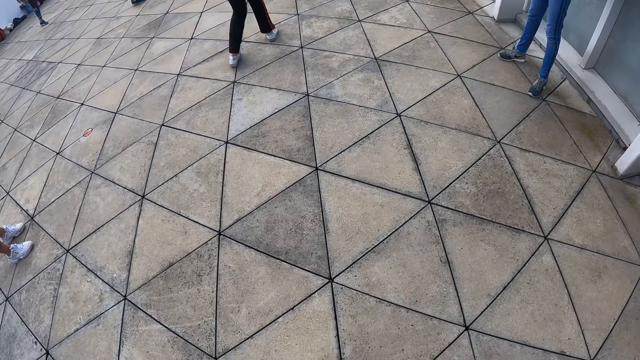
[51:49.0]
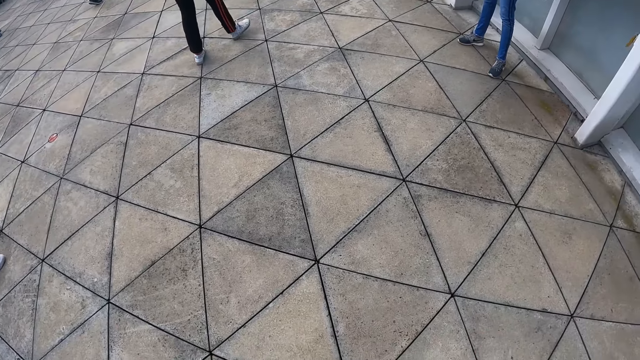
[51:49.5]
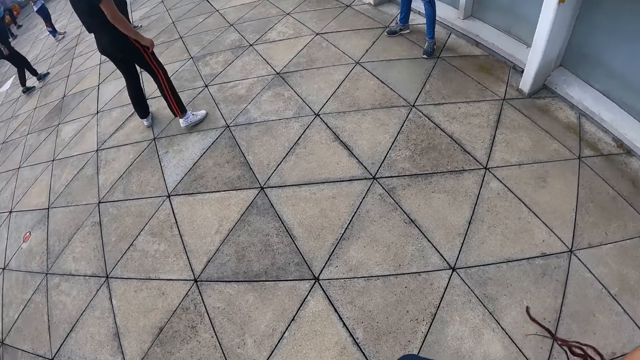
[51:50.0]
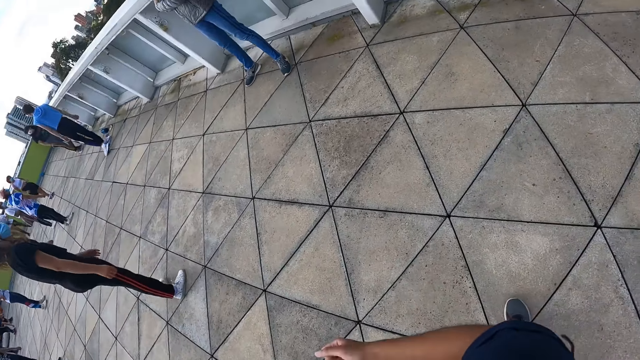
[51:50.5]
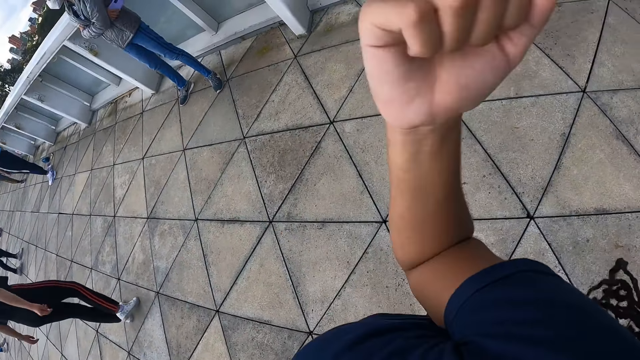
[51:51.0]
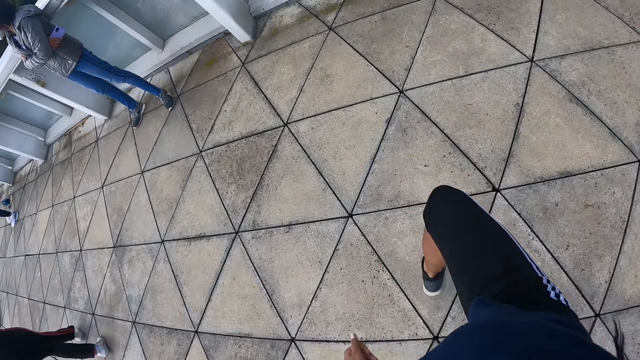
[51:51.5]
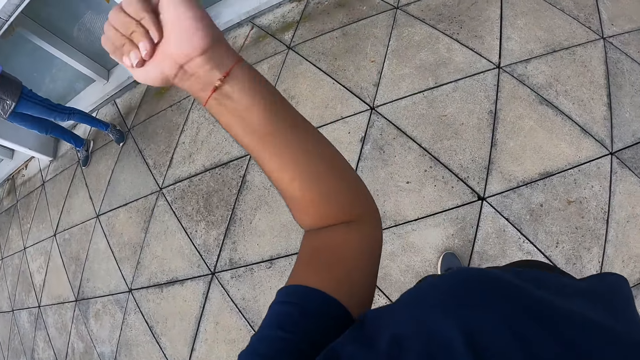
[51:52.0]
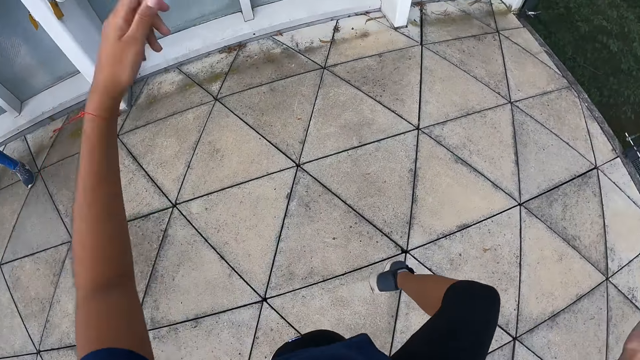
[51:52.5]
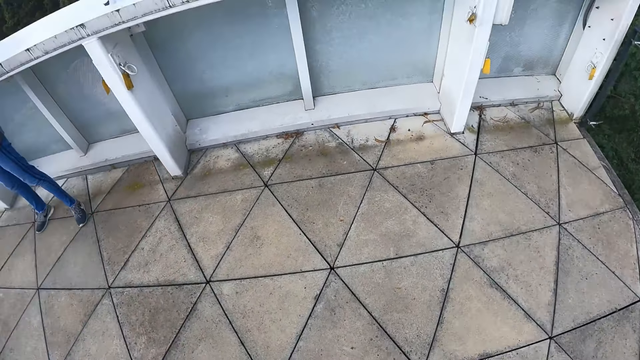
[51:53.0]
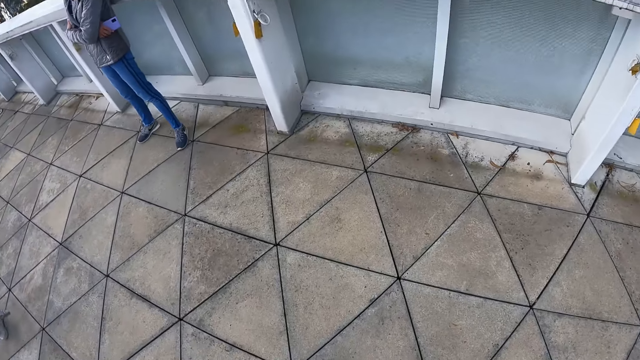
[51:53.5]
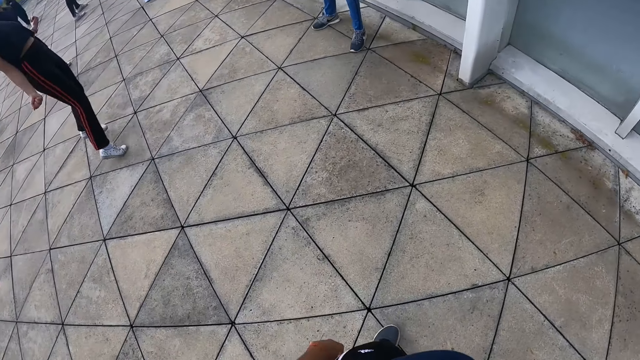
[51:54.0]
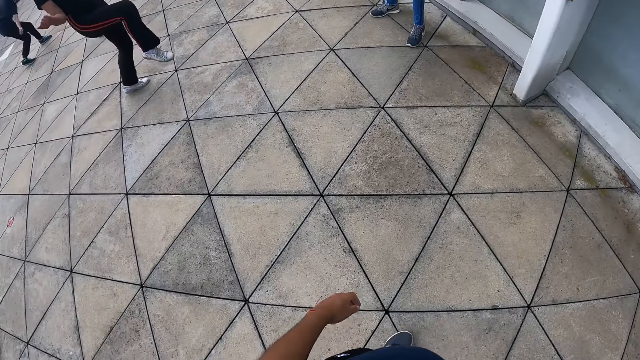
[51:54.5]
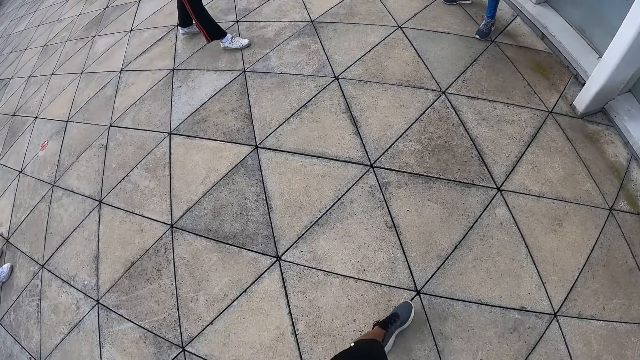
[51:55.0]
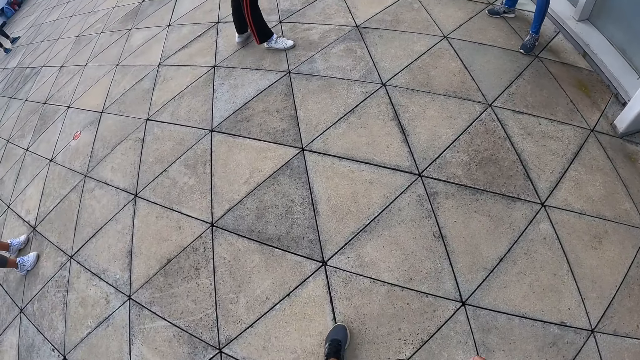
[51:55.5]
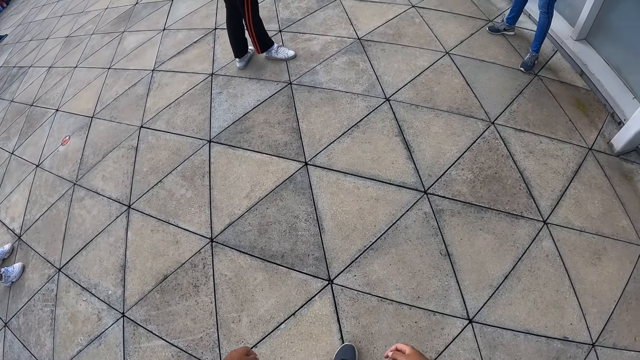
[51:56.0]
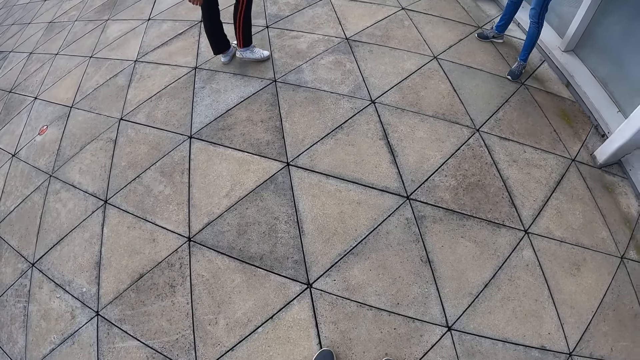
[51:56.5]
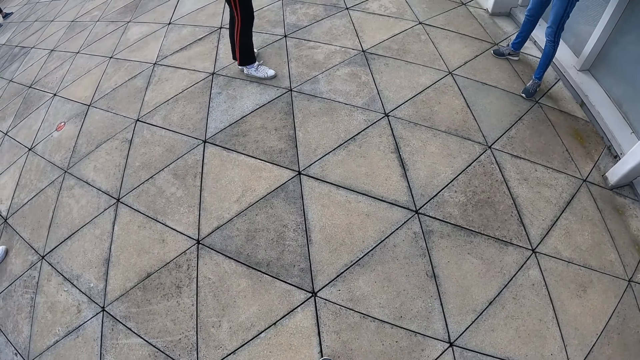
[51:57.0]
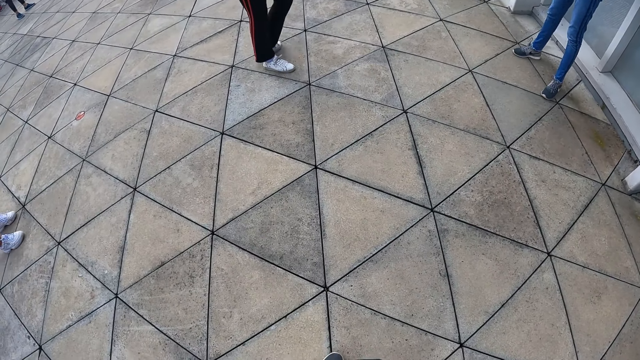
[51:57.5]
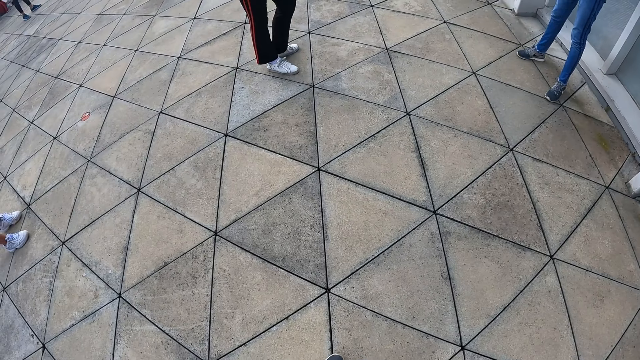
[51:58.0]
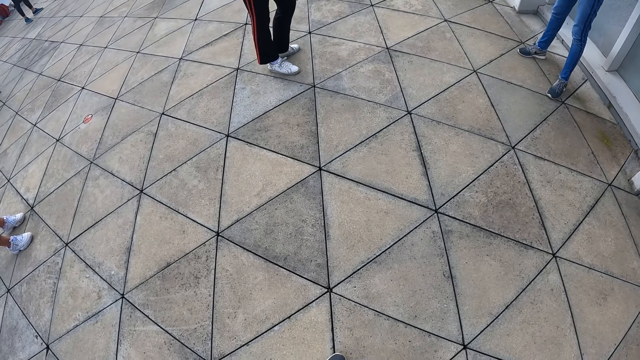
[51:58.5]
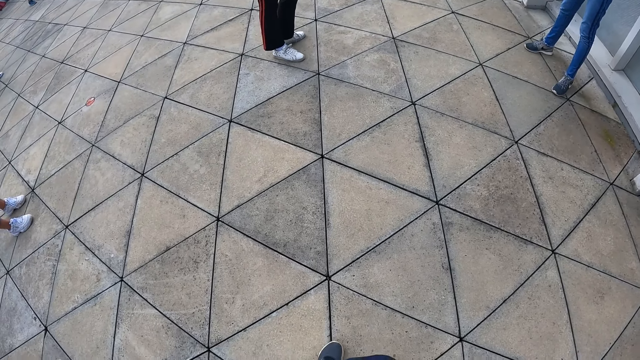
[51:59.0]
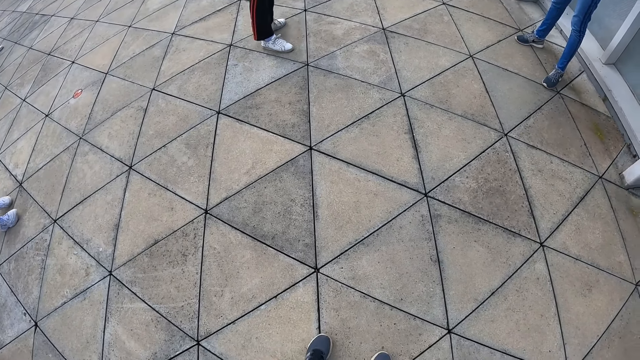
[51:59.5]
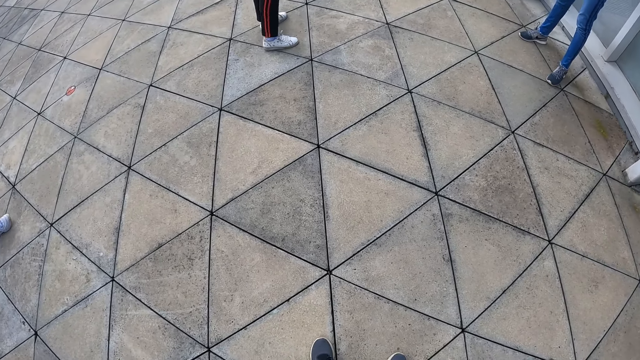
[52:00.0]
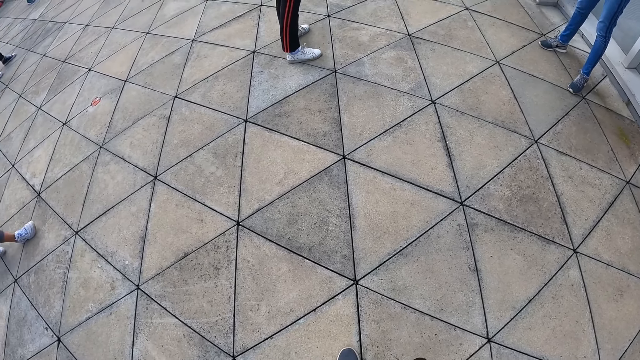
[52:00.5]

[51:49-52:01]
The camera wearer stretches. A woman stretches.

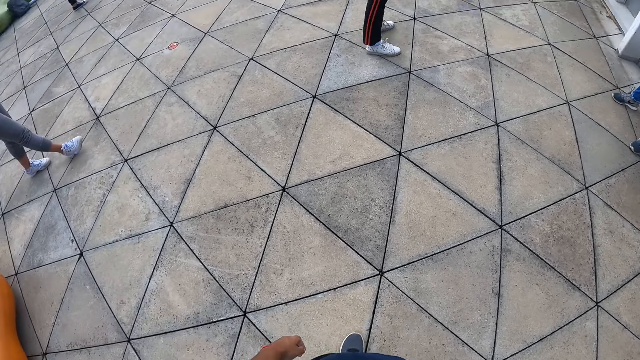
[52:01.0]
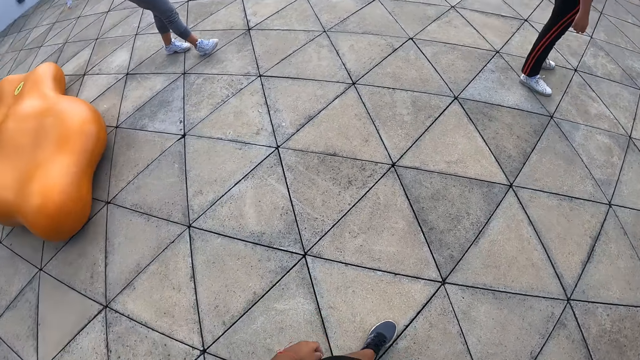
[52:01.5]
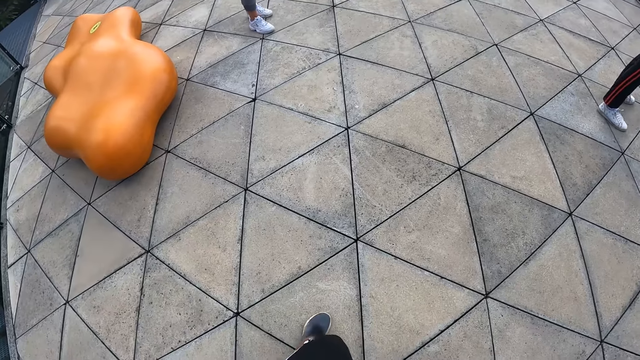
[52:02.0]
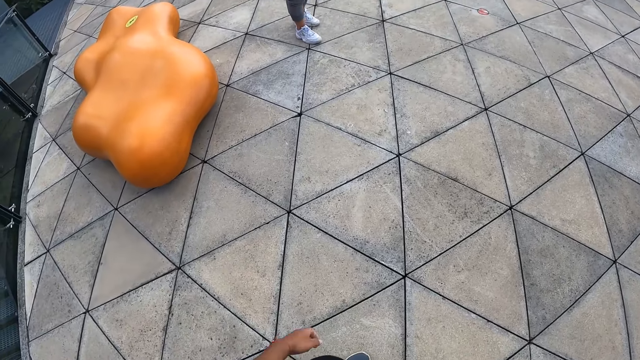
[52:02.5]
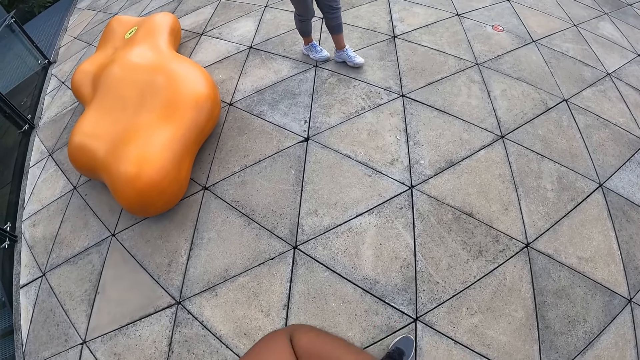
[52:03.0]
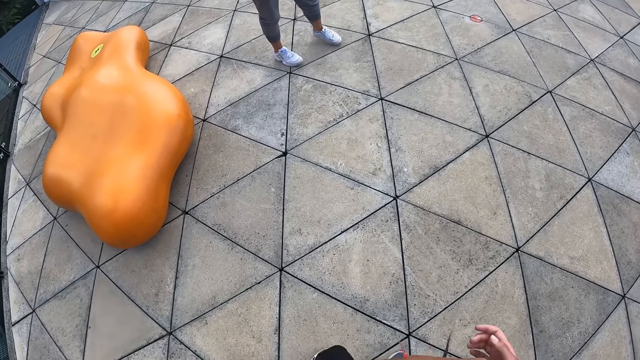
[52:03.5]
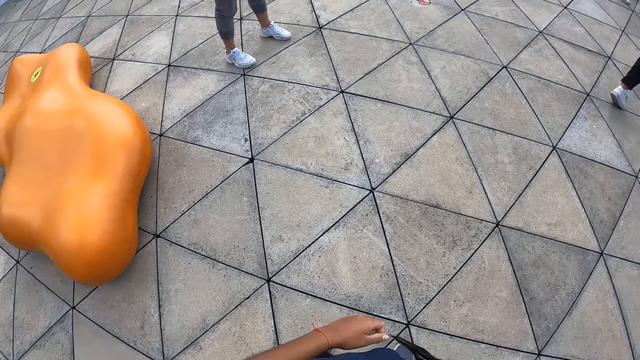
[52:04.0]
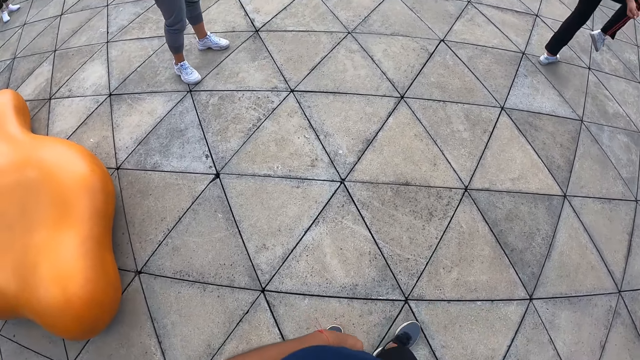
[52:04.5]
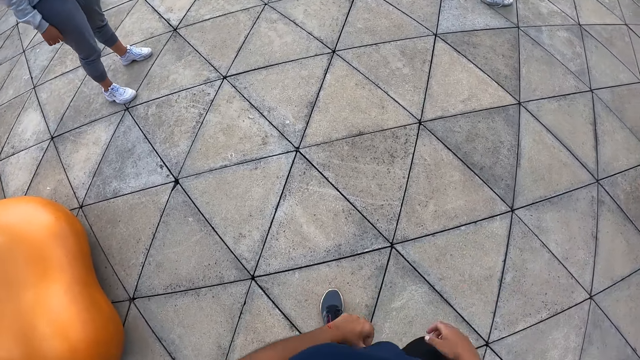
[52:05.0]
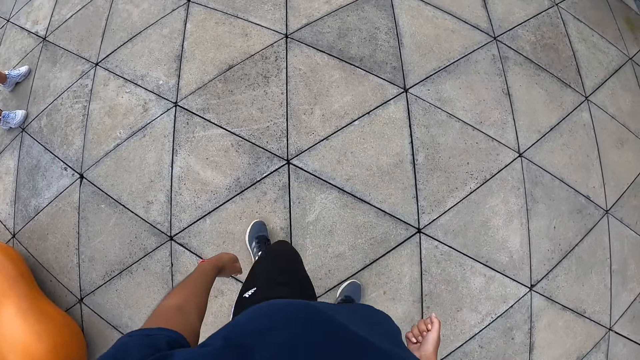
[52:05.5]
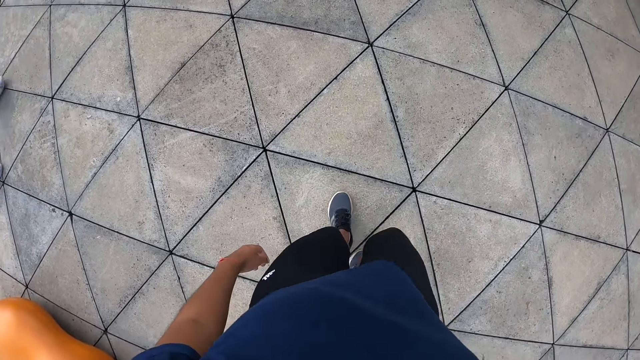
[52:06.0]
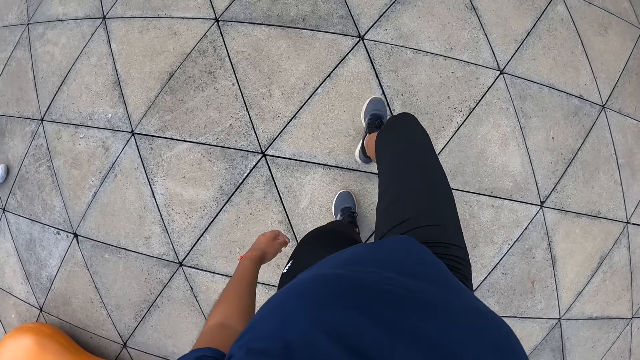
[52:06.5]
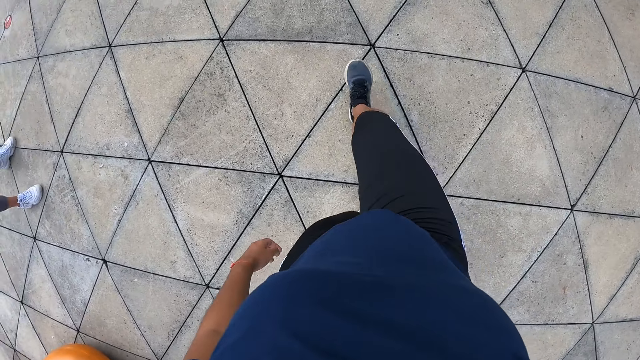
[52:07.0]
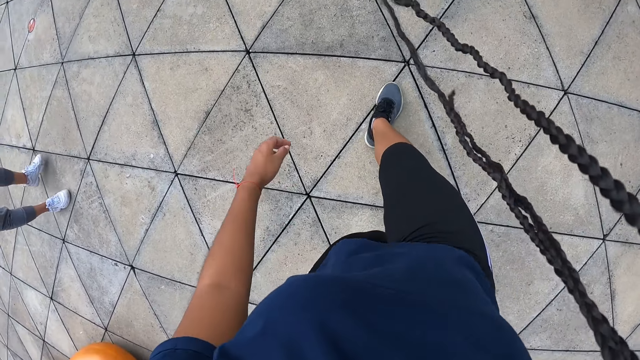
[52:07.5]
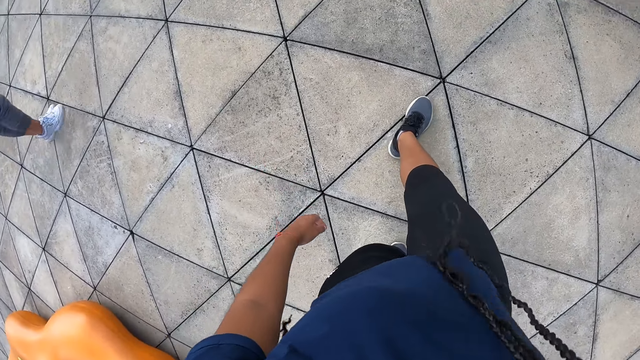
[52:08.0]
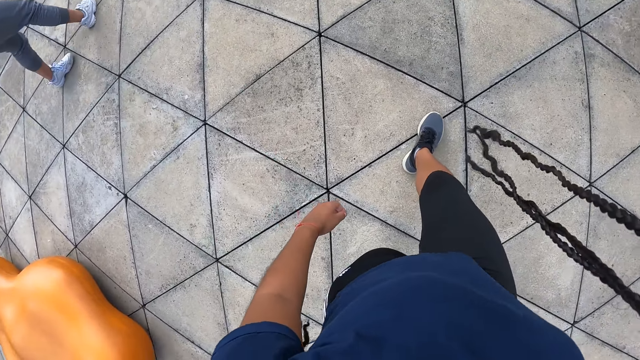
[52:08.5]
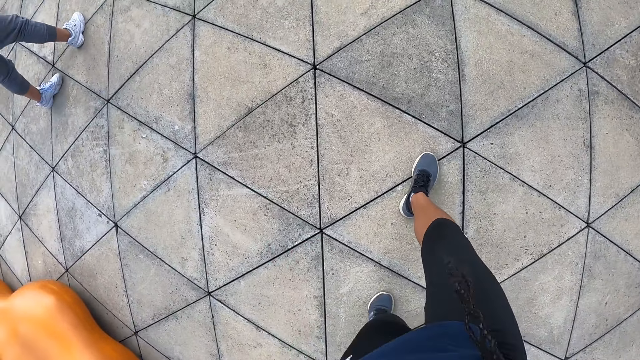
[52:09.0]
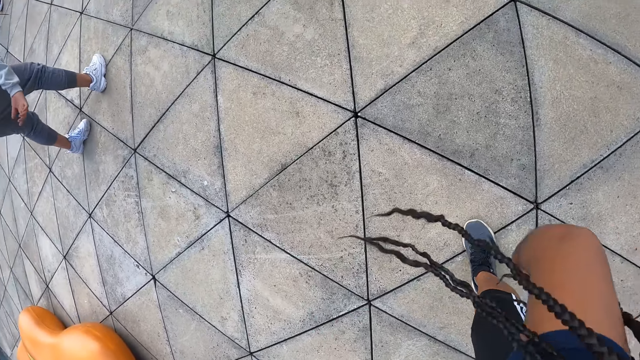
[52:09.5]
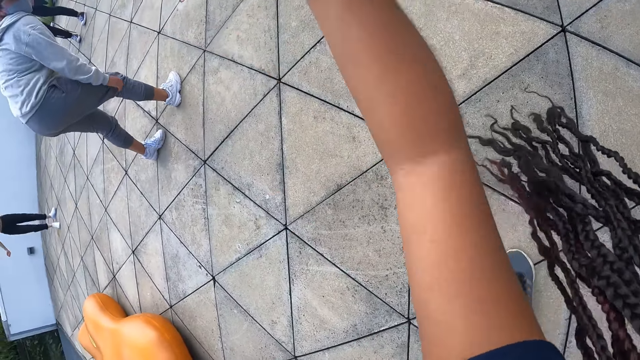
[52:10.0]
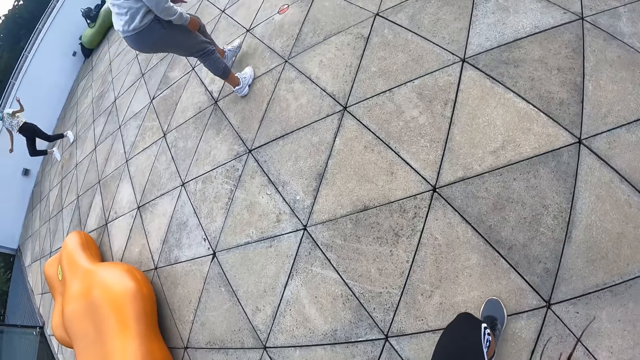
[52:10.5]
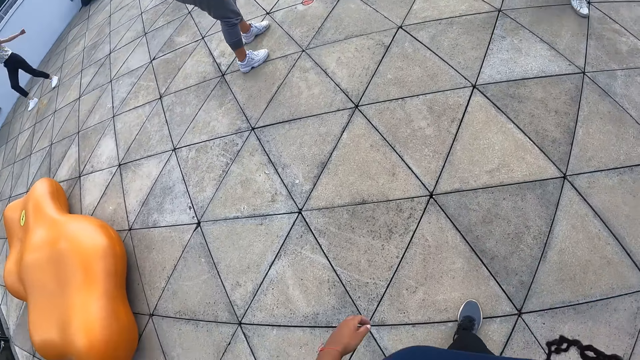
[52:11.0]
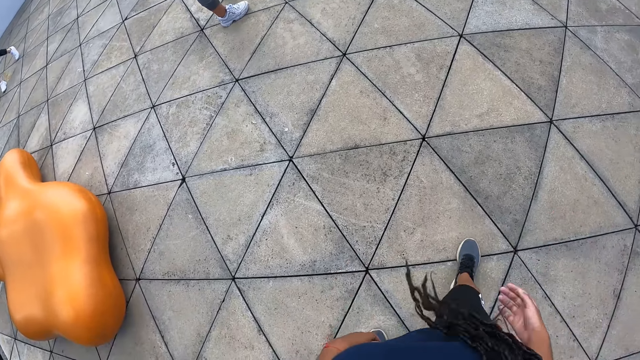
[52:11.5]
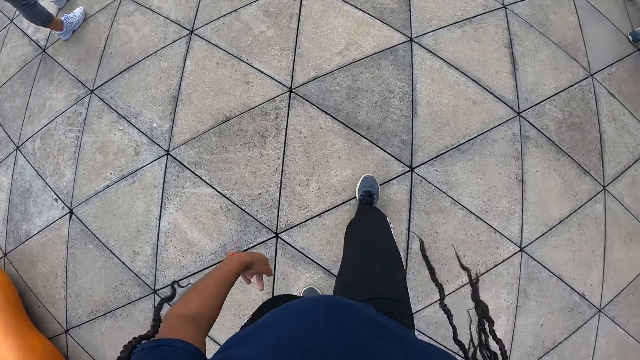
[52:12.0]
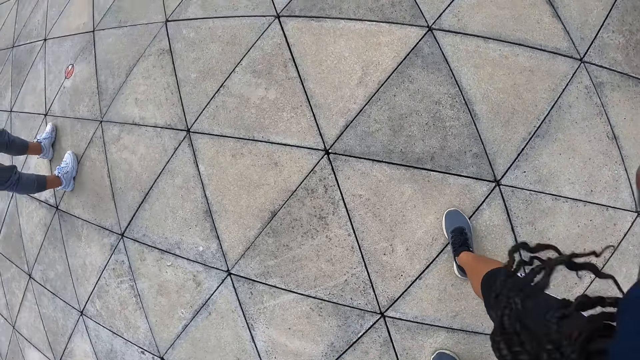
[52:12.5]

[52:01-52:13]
The camera wearer stretches. A woman stretches.
